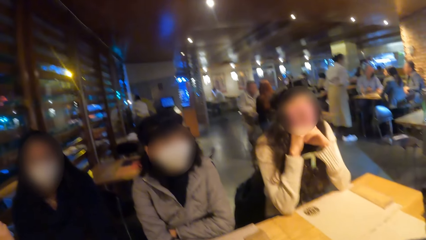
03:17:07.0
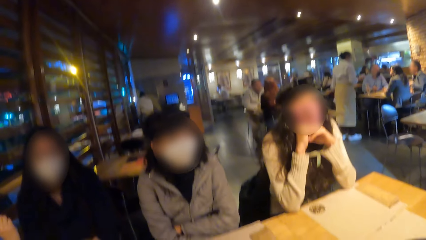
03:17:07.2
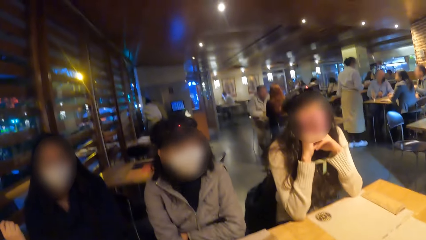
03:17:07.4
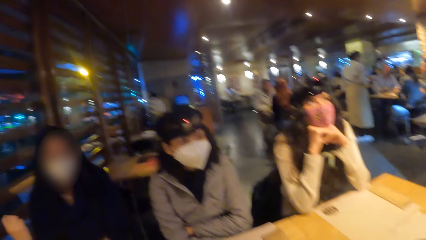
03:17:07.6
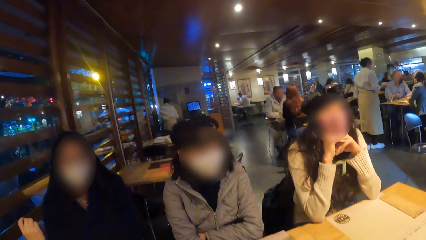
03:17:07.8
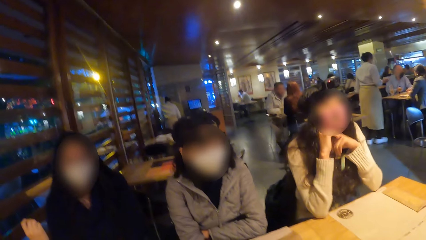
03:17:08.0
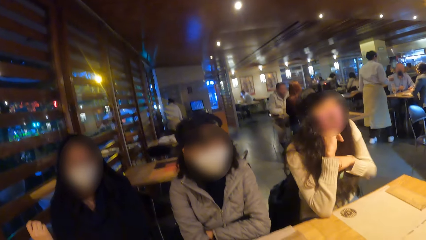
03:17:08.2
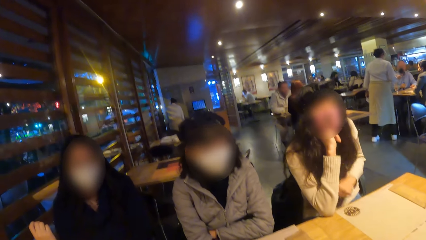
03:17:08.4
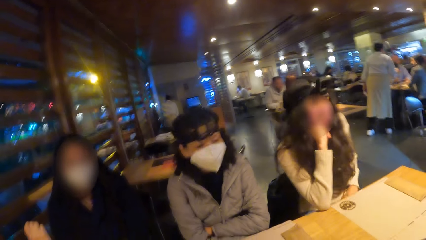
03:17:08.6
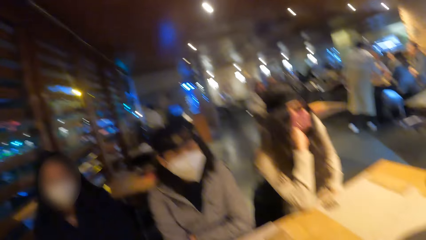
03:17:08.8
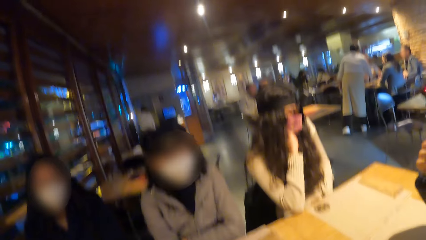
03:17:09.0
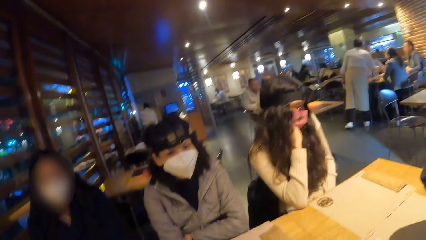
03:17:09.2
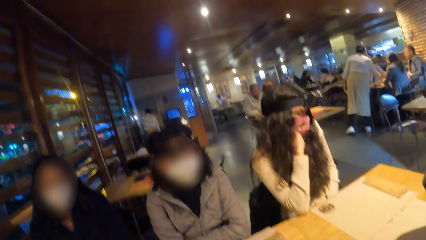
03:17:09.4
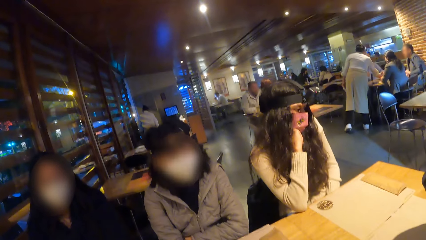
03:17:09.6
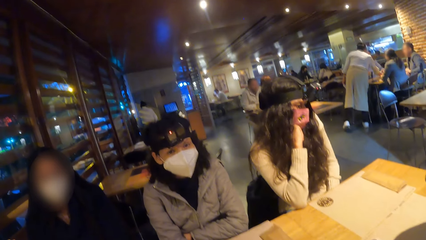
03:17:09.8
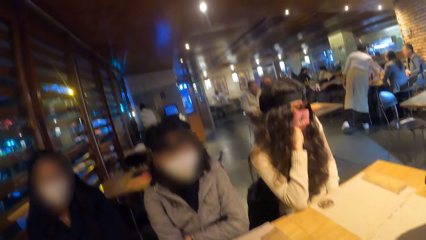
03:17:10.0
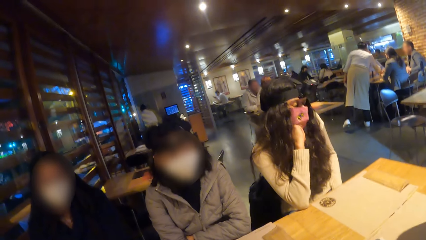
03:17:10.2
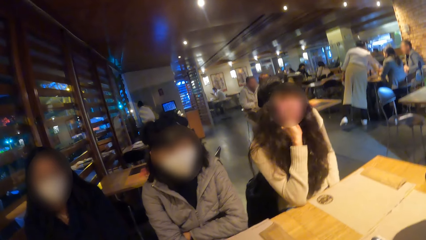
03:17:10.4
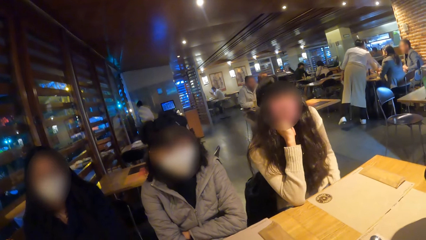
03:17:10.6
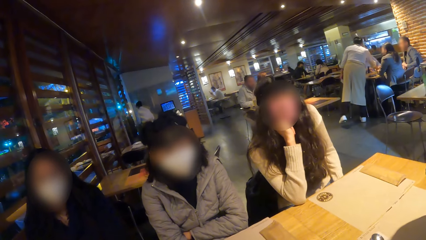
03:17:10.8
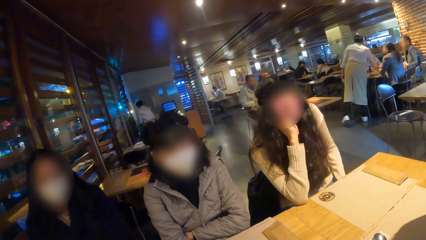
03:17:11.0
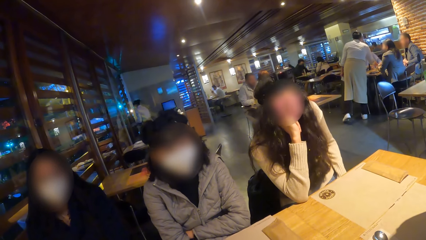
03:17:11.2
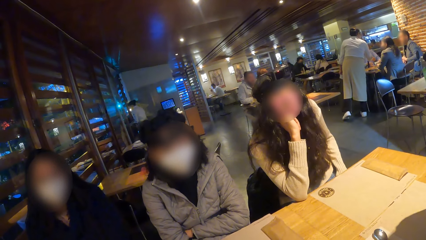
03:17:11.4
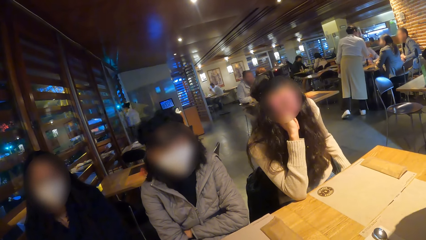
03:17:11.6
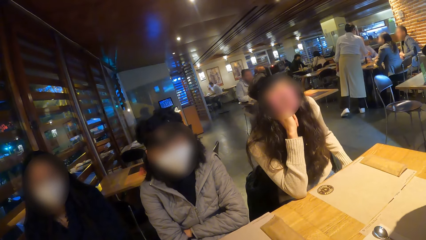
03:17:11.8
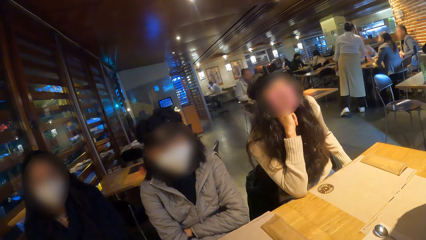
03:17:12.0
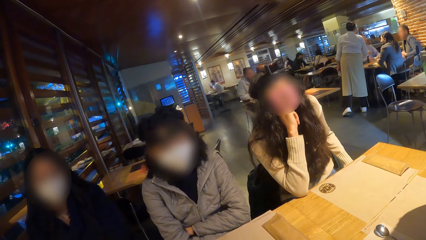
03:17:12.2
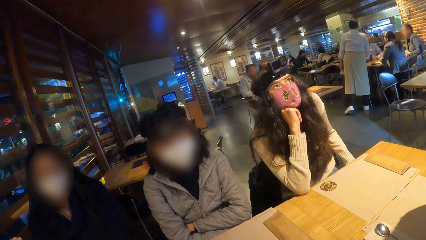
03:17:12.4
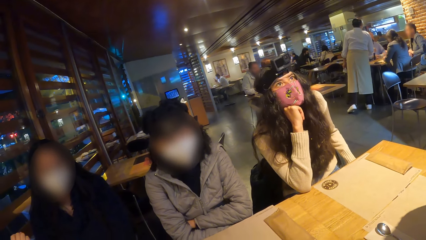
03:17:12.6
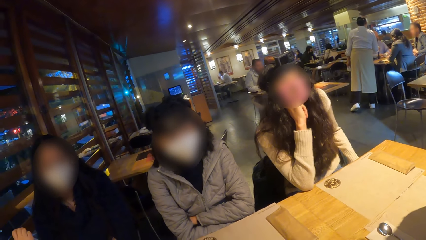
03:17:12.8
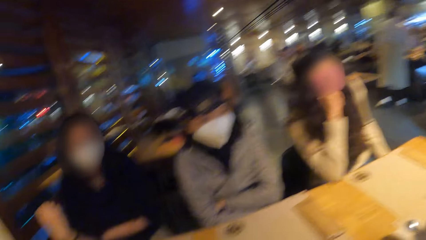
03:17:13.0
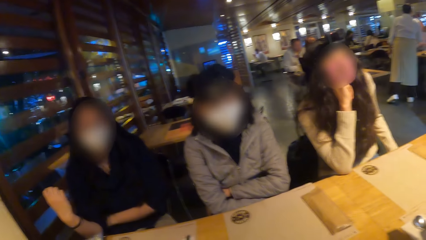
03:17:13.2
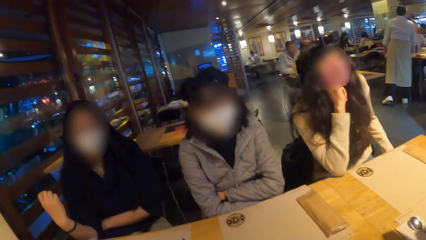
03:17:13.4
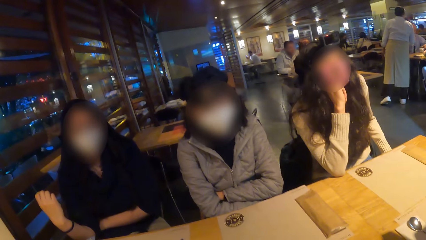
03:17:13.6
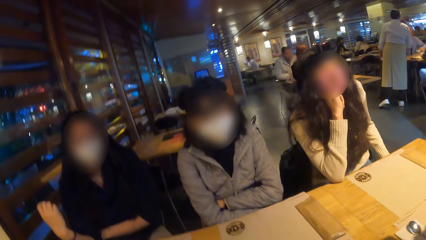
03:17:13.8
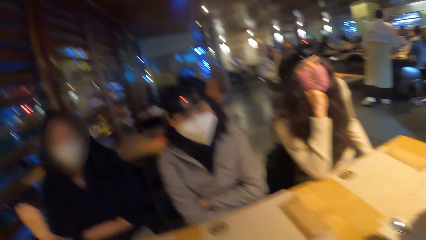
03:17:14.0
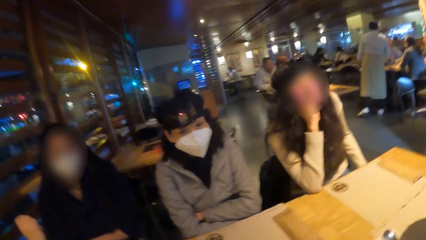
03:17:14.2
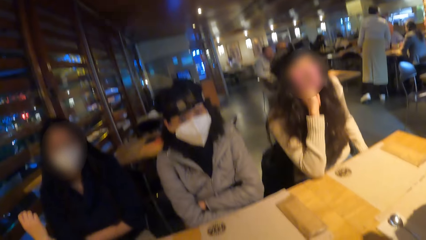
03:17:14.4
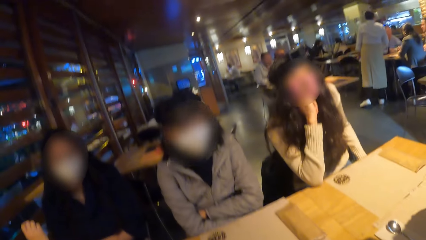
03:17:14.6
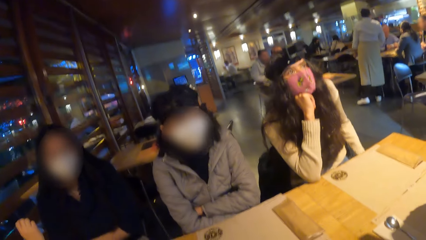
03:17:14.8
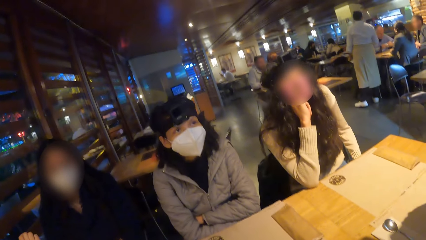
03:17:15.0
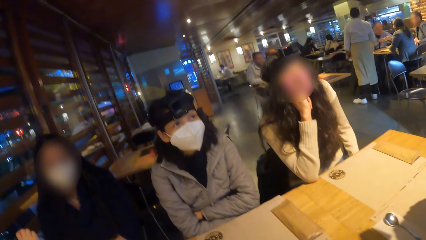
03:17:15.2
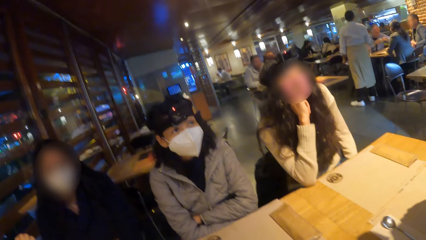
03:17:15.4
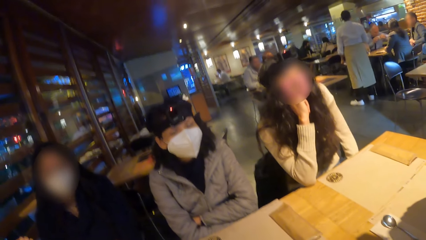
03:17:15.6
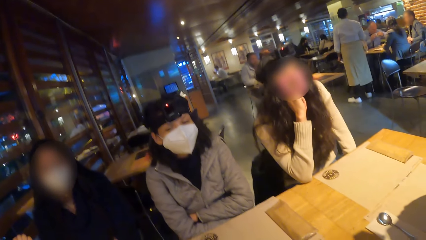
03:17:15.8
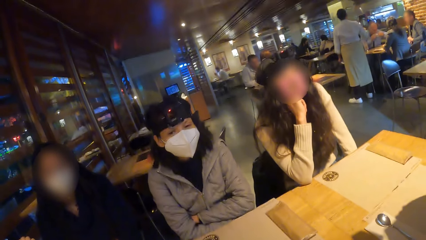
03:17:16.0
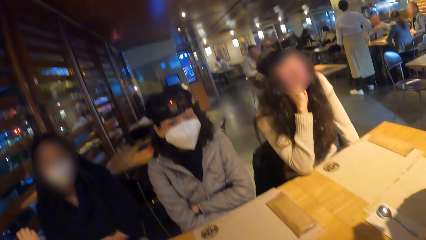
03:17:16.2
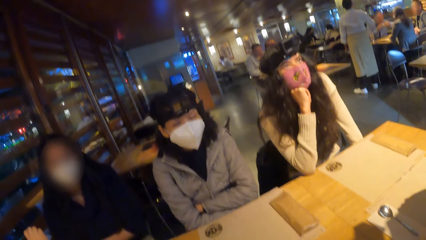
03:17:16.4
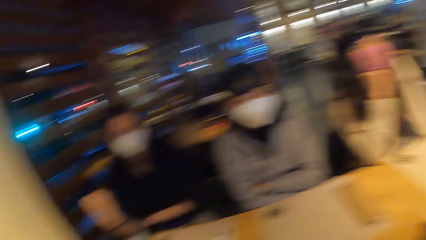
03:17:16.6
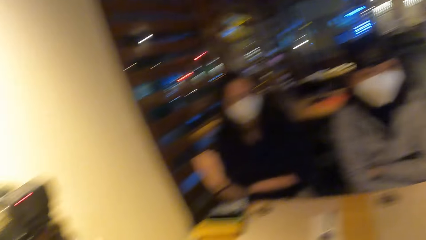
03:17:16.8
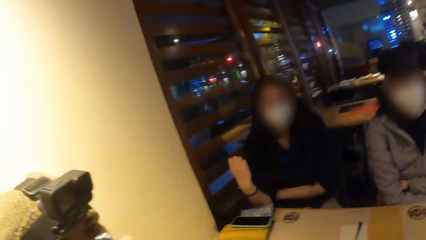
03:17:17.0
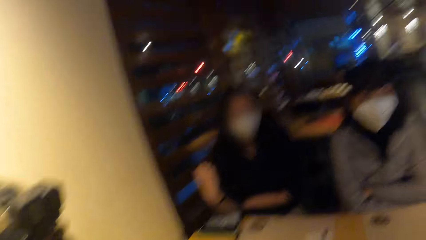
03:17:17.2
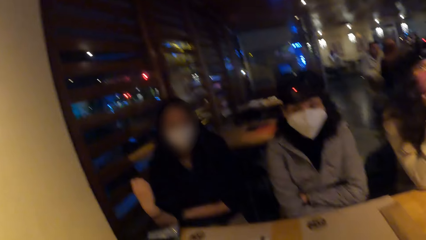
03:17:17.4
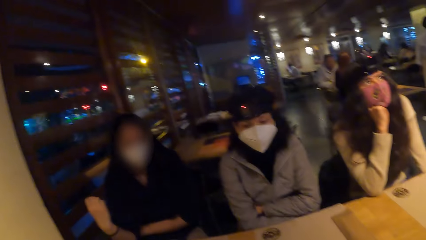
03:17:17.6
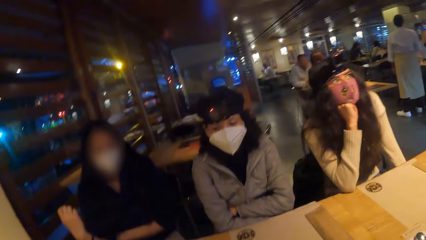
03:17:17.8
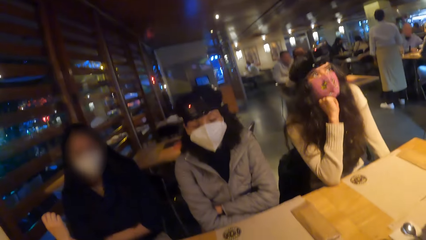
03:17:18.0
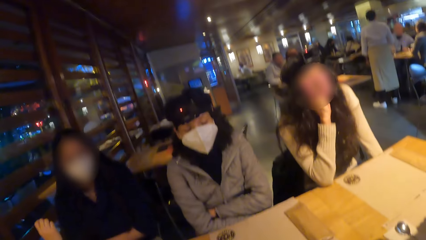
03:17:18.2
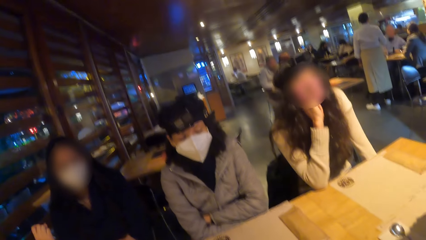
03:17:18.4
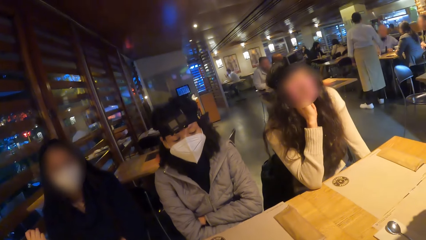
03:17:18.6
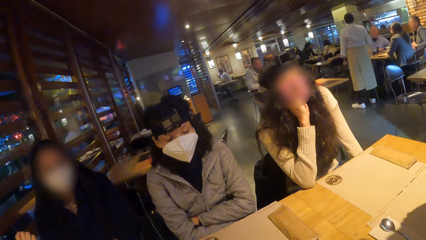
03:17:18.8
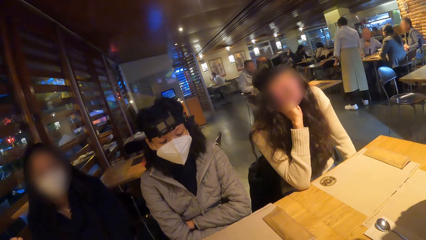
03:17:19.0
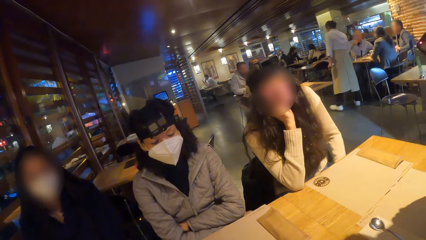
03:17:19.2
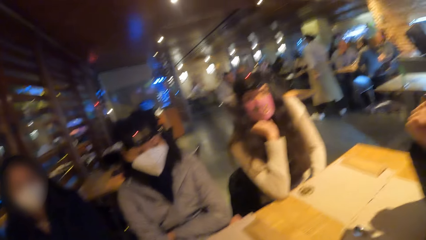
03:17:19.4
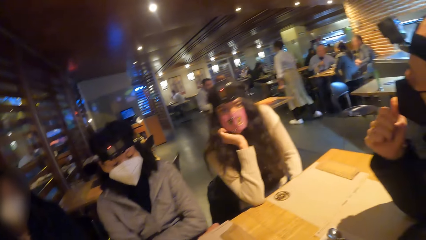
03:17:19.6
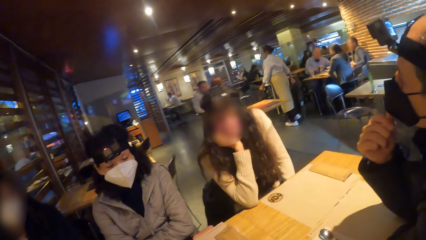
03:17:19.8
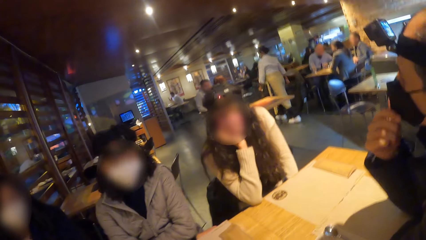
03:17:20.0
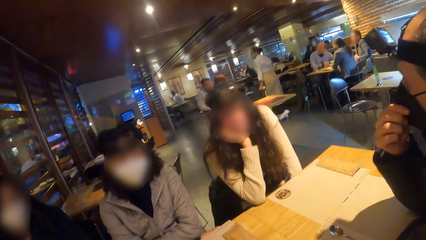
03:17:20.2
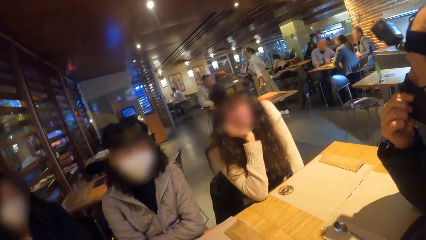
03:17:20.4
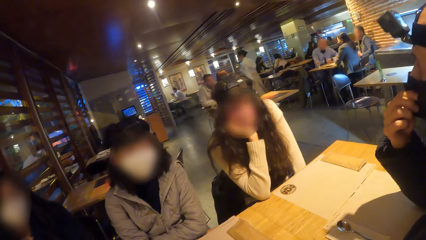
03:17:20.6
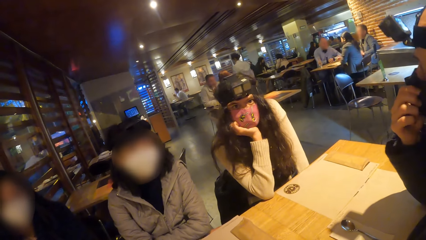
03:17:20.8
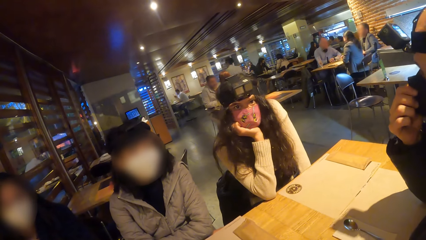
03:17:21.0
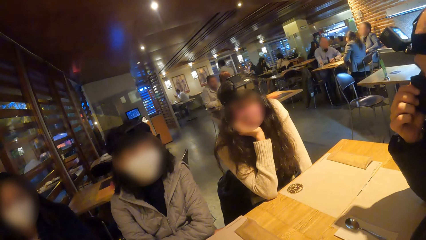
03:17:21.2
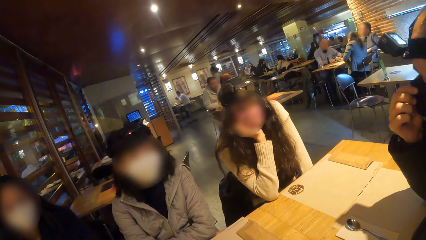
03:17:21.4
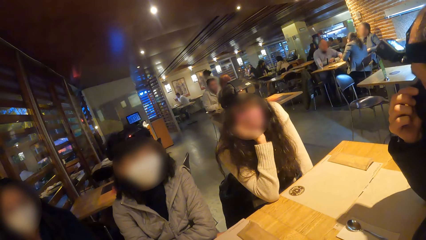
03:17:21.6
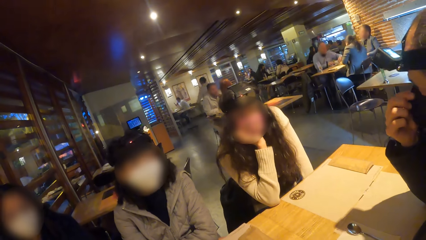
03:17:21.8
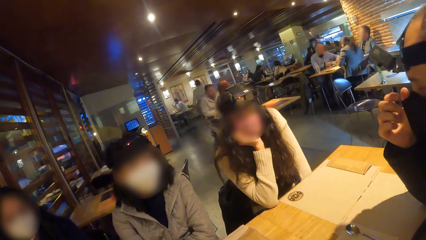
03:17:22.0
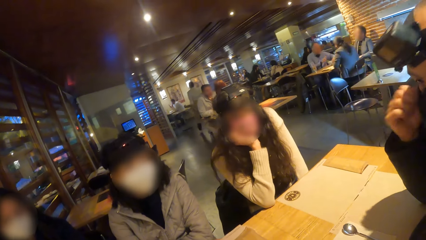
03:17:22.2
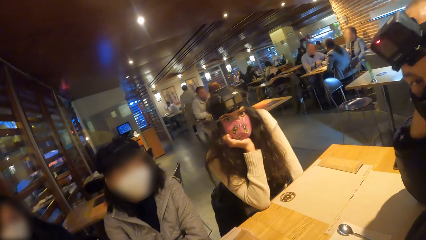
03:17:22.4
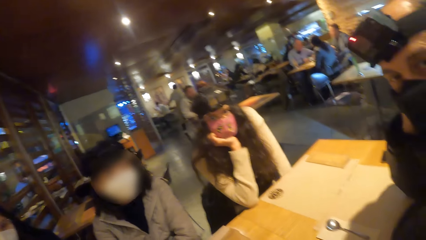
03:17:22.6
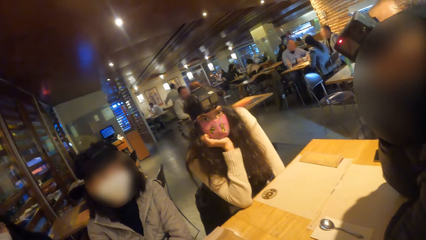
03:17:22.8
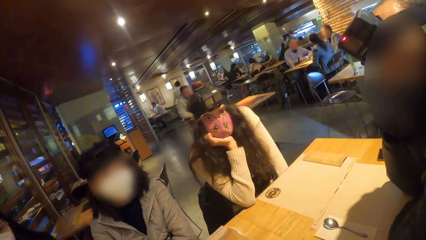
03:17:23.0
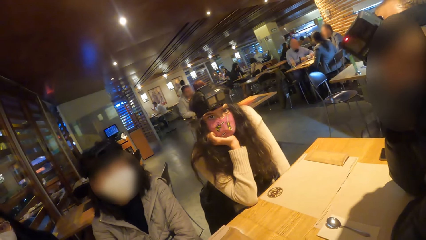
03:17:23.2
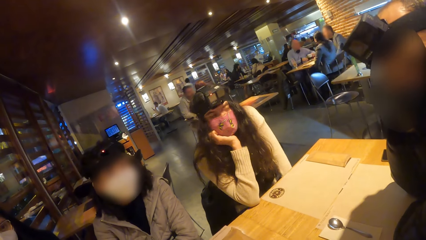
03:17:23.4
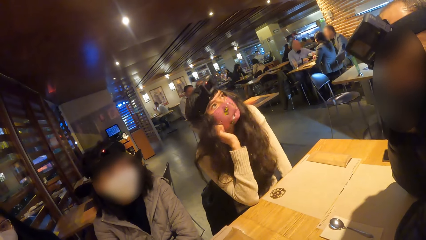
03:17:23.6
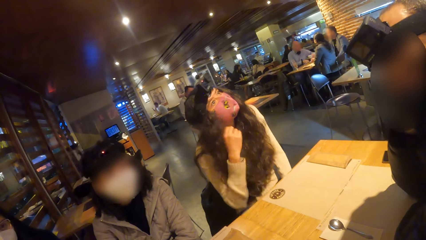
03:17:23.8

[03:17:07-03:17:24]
The man adjusts his face mask with his right hand. The camera wearer looks around.
